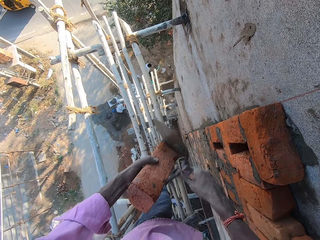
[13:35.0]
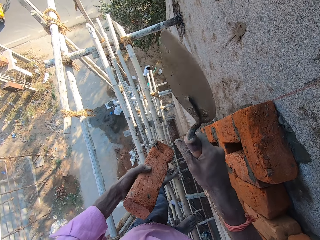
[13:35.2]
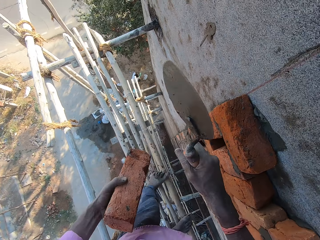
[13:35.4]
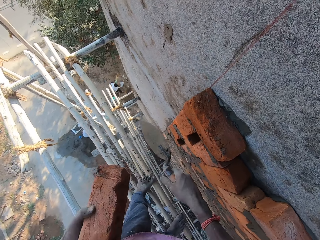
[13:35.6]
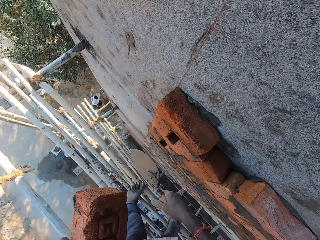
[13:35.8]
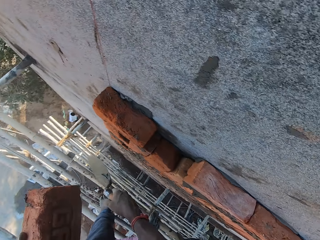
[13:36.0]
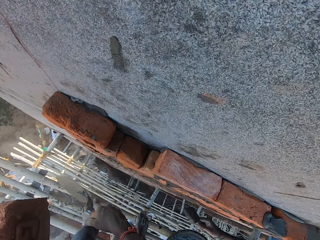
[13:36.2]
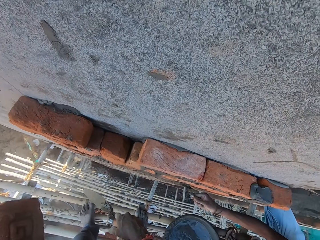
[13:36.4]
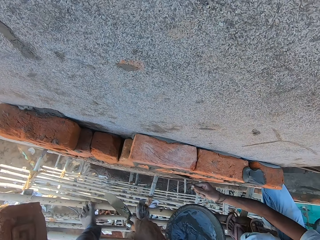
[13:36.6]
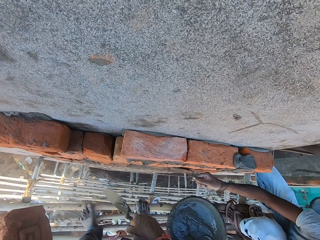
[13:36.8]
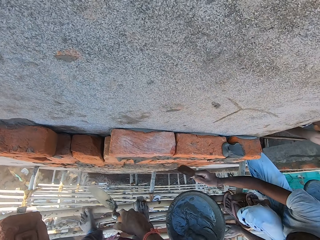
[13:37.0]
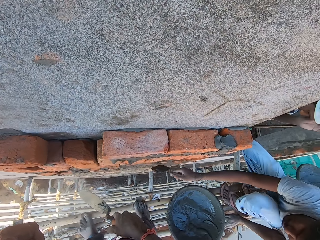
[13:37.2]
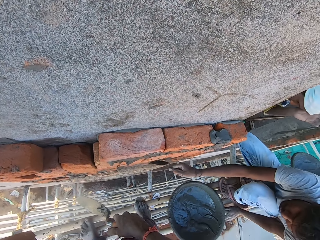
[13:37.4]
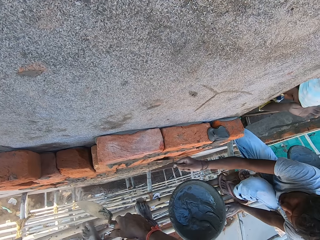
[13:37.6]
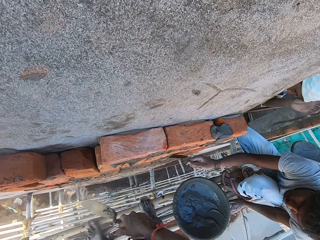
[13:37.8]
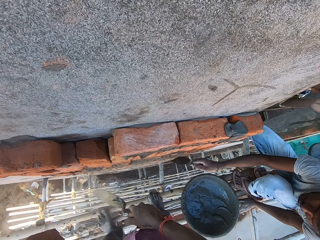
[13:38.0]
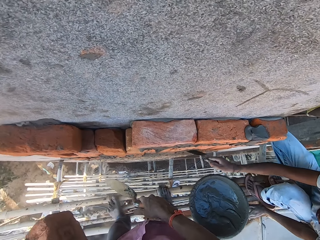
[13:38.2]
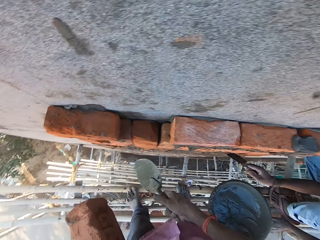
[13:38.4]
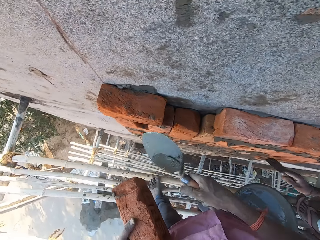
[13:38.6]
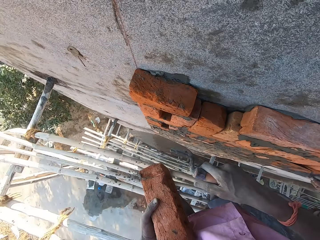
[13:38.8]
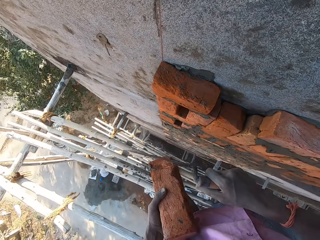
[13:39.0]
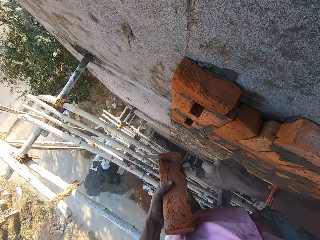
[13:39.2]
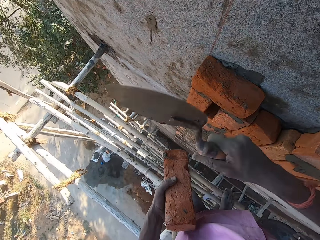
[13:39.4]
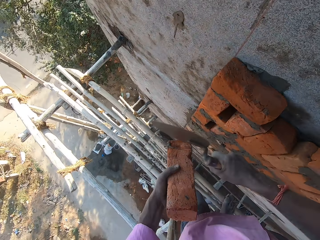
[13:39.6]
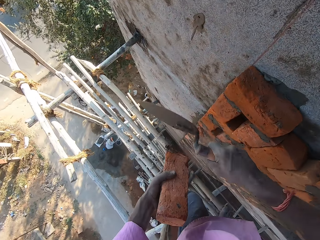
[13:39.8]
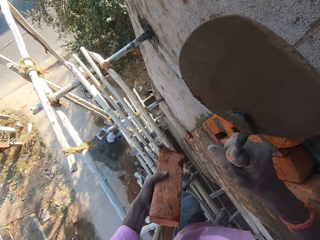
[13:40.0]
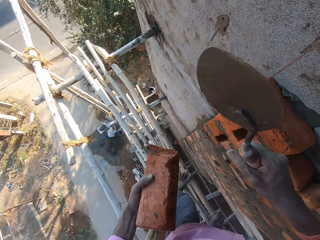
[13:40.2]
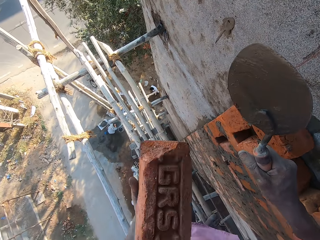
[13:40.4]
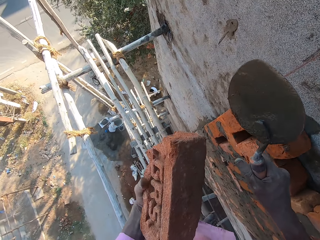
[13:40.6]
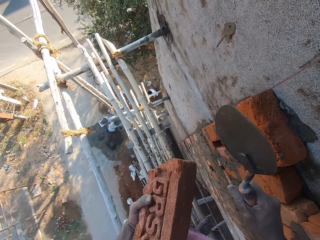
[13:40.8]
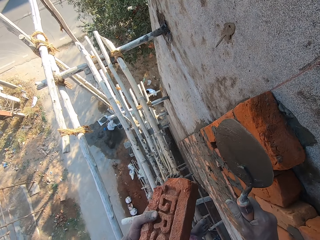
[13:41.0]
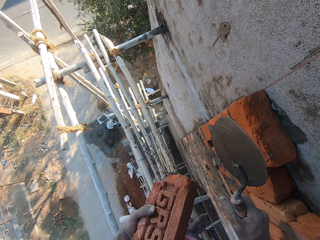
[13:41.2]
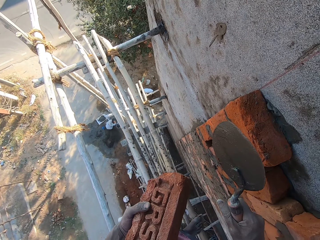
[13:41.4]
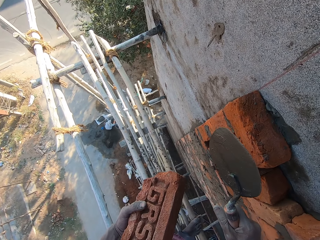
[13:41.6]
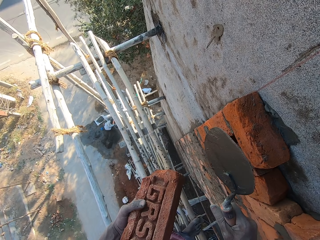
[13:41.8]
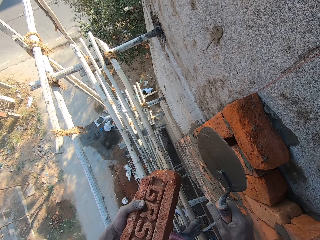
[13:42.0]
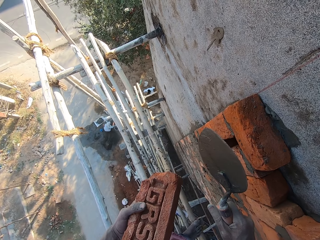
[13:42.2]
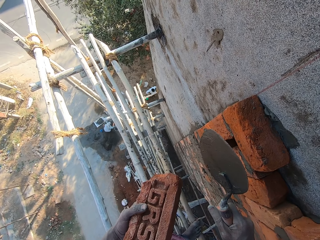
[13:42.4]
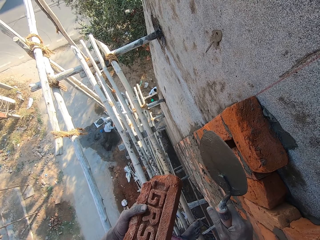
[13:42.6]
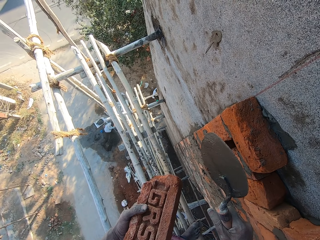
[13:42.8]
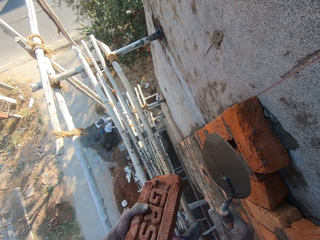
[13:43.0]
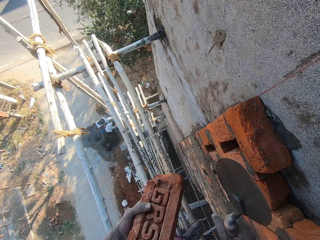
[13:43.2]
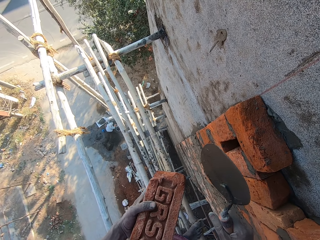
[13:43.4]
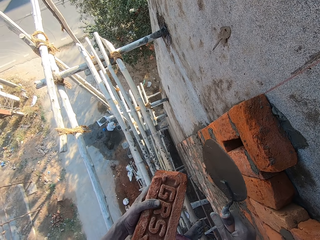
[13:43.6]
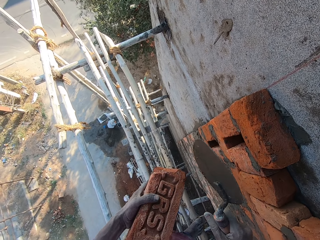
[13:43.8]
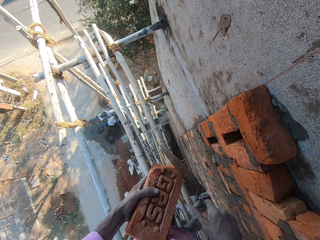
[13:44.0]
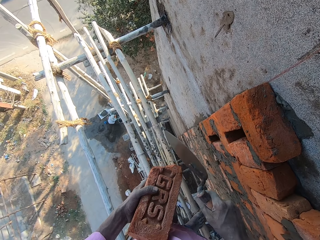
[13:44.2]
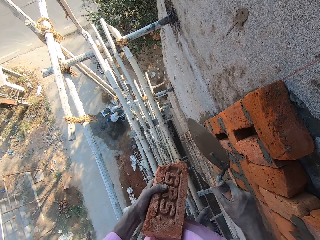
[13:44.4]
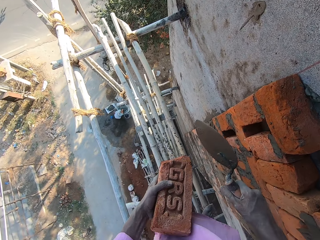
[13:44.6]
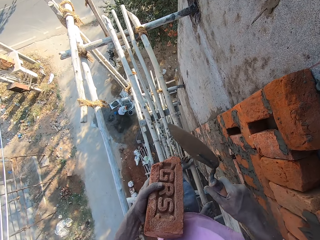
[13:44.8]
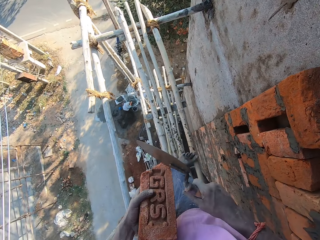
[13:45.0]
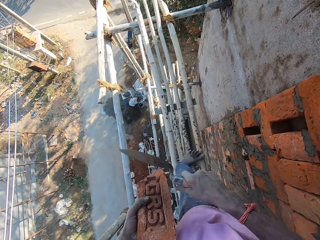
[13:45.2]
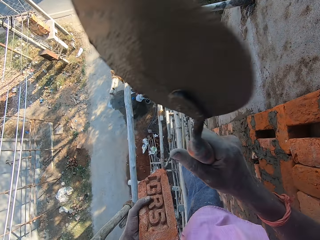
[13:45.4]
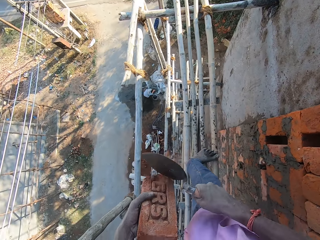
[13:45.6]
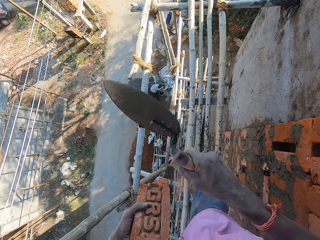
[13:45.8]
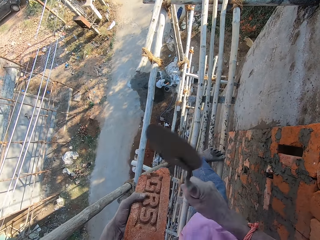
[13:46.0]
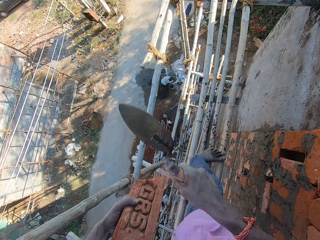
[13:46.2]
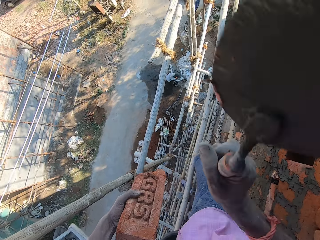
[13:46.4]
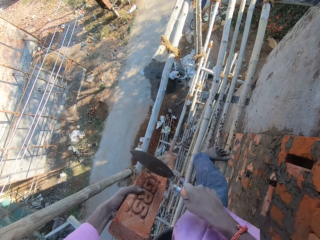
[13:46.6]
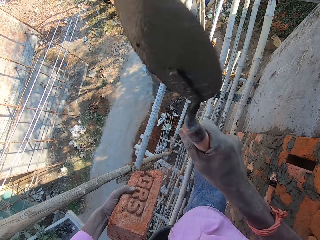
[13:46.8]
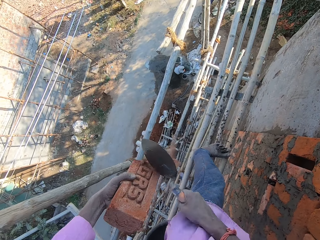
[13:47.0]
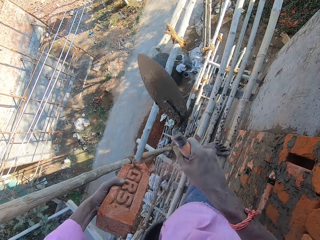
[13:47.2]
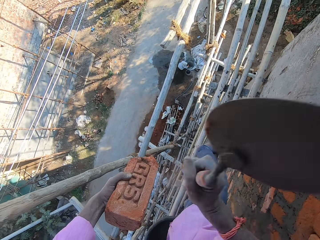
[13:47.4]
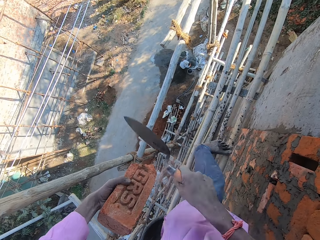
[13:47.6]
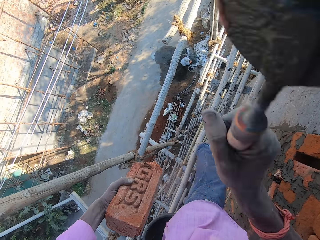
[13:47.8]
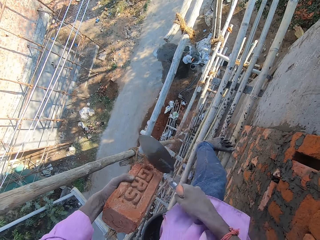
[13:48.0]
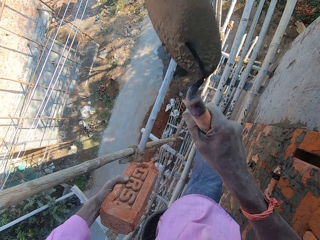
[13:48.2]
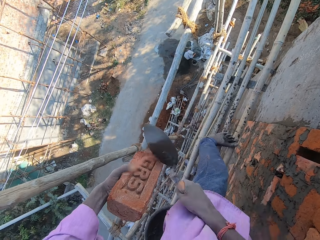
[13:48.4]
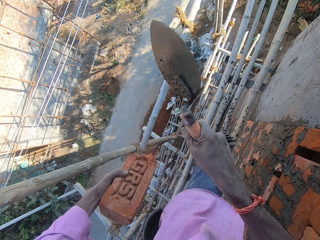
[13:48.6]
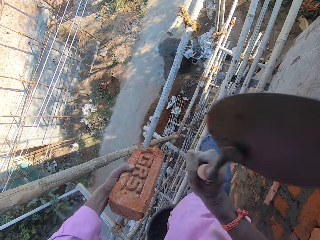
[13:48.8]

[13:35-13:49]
The camera wearer interacts with a man and another man. He breaks the brick in his left hand with the hand trowel in his right hand. He flips the brick in his left hand. He looks around. He breaks the brick in his left hand with the hand trowel in his right hand.

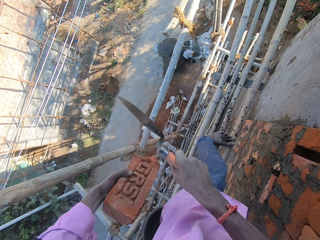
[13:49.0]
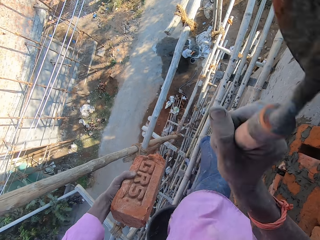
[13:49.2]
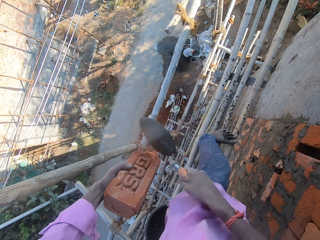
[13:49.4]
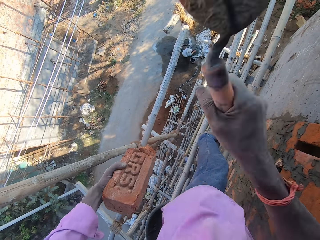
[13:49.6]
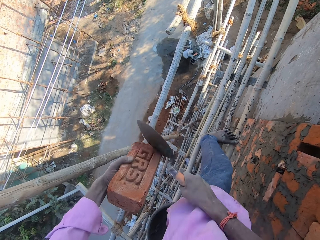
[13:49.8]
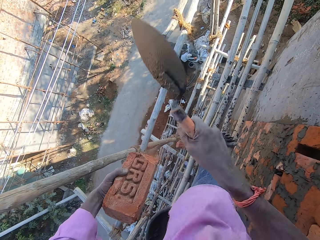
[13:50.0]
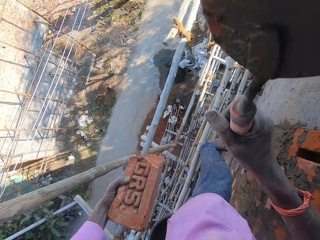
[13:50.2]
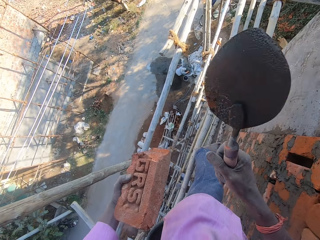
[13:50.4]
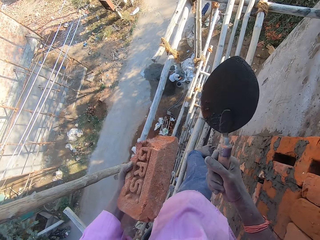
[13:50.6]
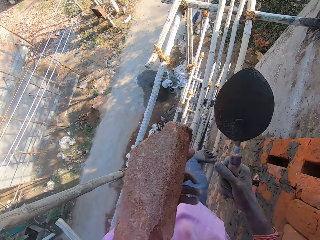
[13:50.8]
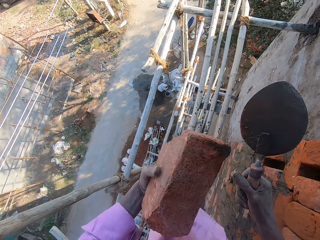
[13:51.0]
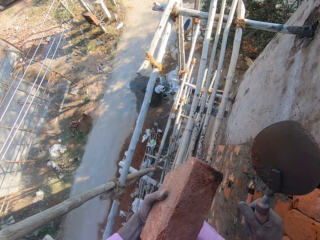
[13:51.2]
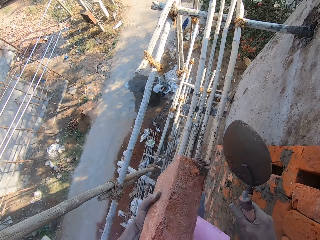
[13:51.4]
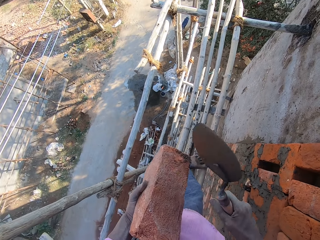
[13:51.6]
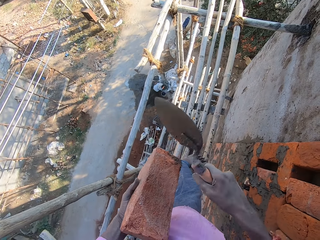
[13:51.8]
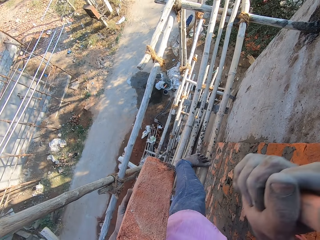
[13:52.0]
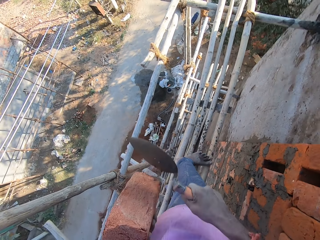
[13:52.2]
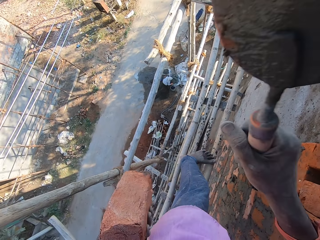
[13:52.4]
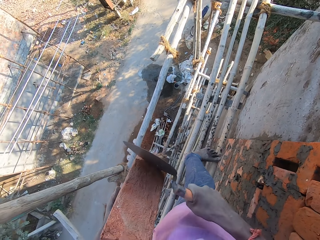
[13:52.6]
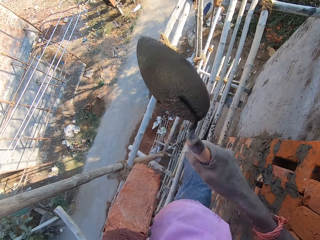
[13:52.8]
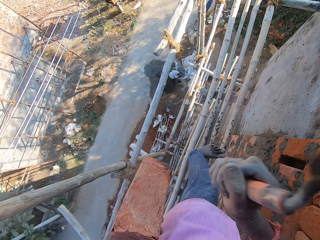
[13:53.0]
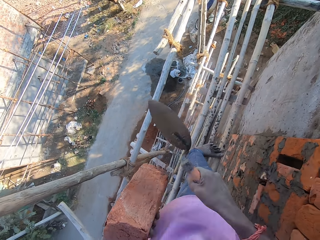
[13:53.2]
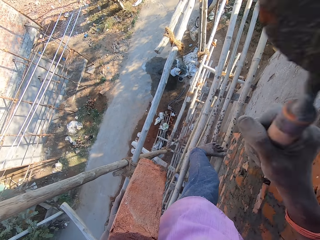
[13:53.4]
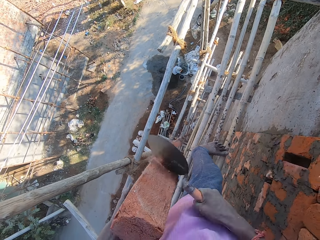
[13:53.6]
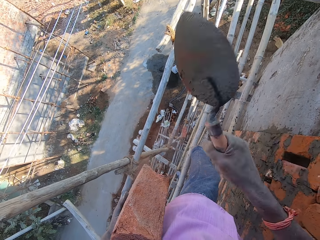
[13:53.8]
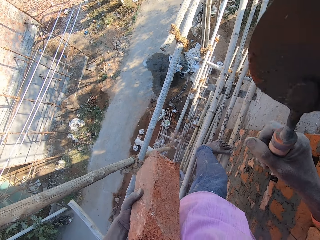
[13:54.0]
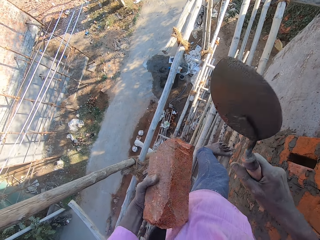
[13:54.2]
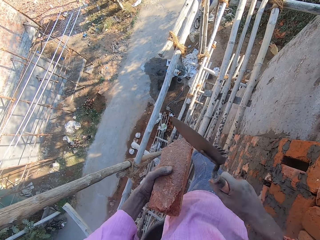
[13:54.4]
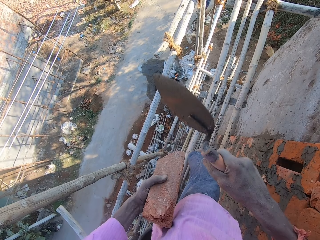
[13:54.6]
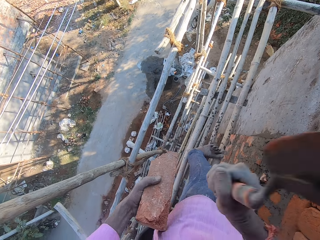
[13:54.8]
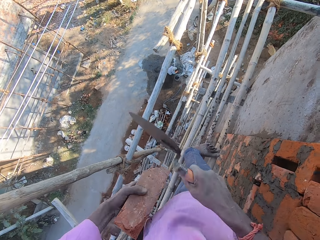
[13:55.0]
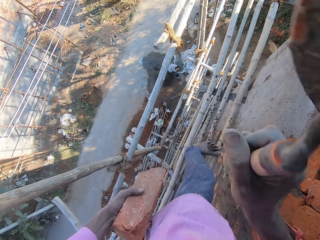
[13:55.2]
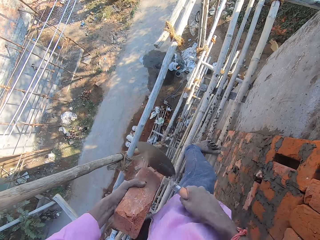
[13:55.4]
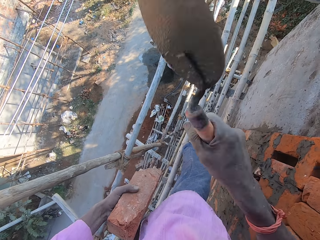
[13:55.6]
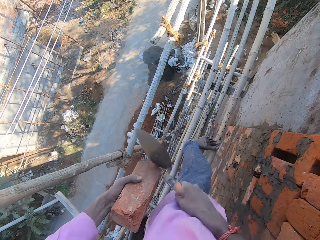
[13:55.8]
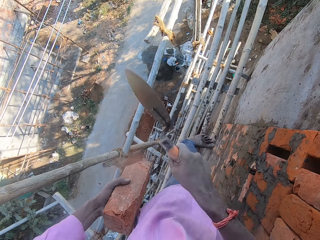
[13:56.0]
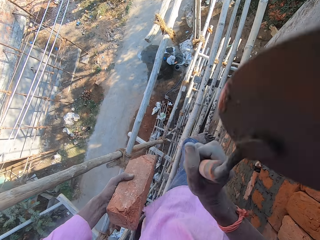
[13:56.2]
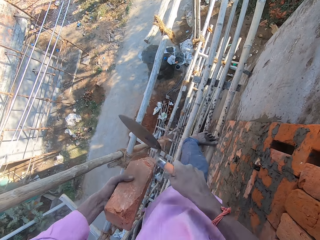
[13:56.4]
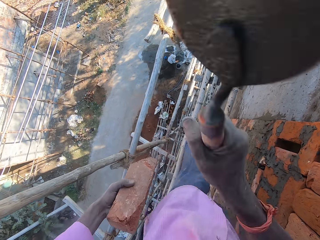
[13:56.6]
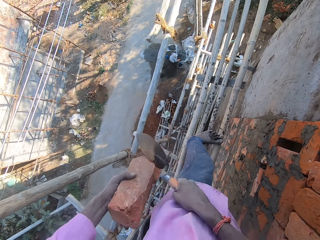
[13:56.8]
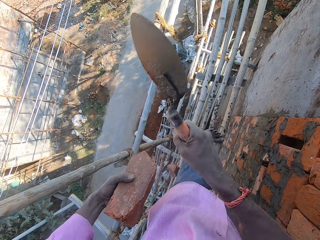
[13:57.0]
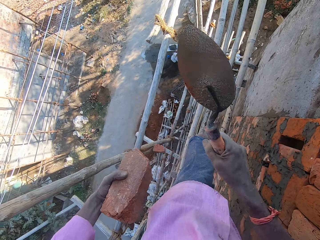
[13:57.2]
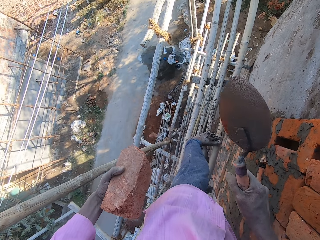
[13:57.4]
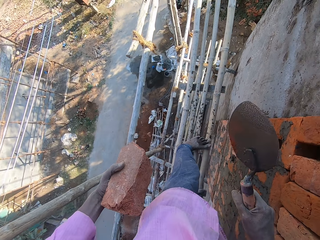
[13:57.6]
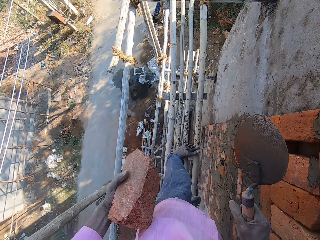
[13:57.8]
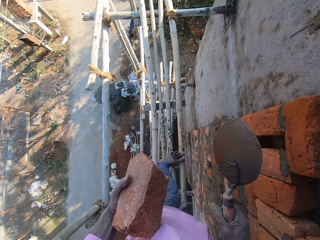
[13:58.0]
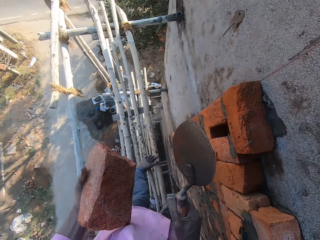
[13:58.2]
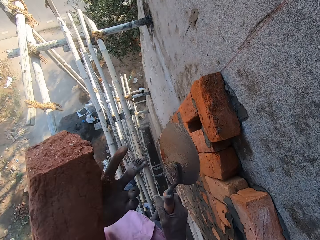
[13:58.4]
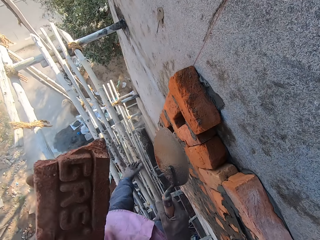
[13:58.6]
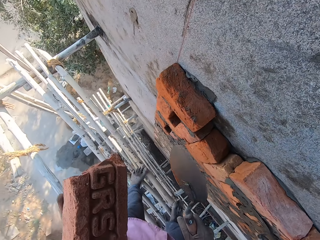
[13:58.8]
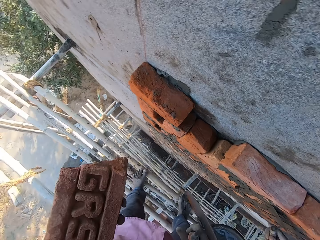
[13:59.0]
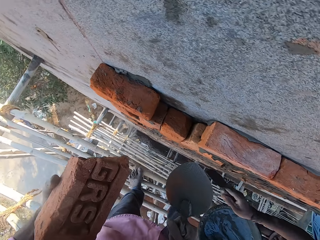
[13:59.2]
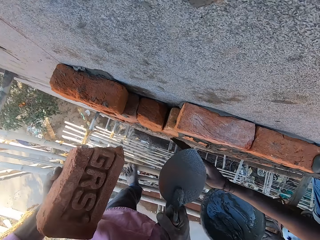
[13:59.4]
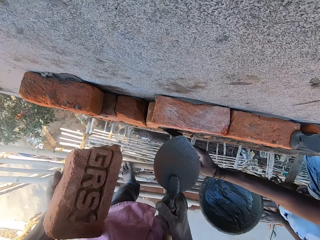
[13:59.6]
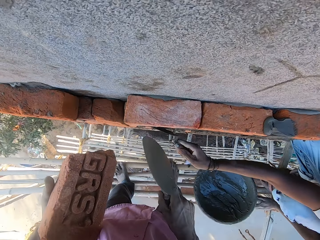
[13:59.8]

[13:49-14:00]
The camera wearer turns the brick. They cut the brick with a trowel. They turn the brick.
